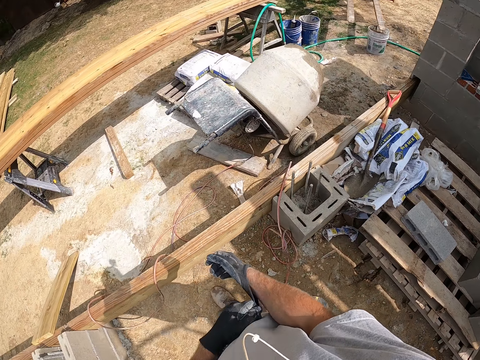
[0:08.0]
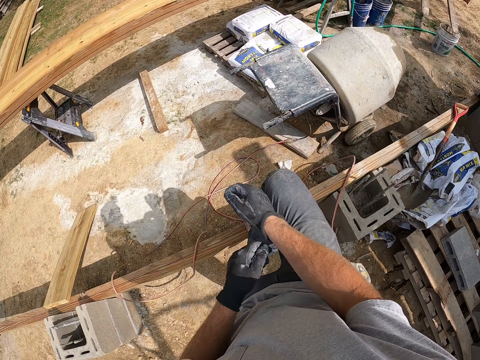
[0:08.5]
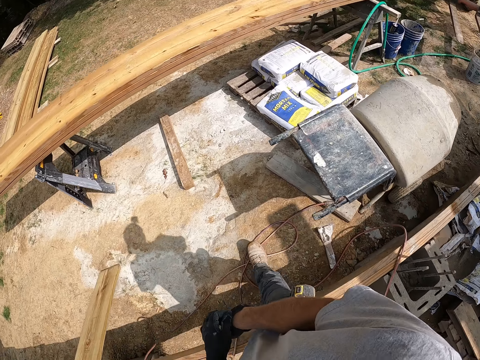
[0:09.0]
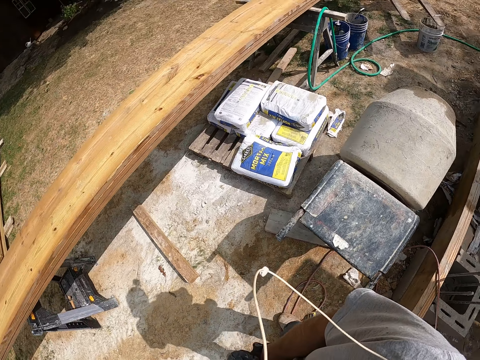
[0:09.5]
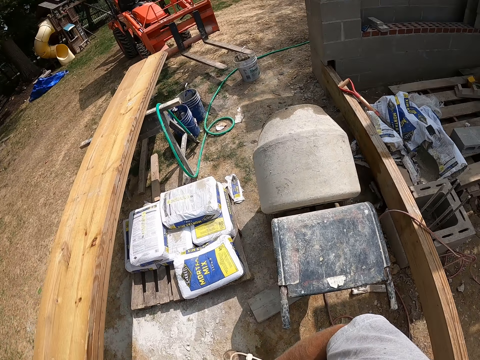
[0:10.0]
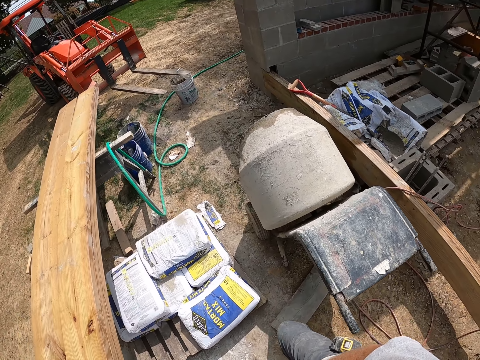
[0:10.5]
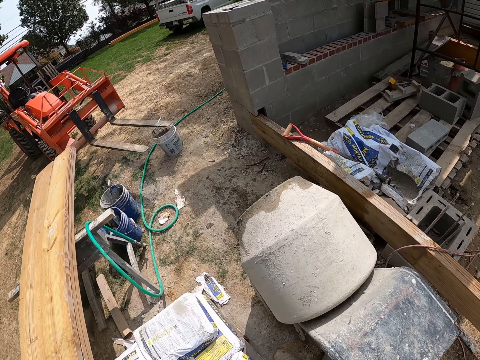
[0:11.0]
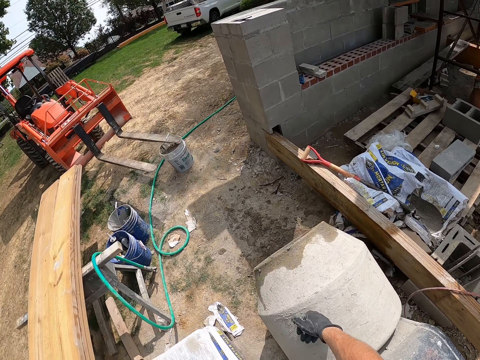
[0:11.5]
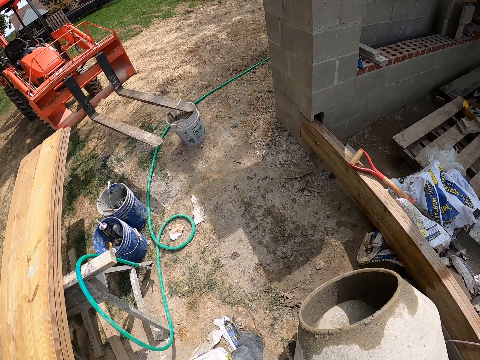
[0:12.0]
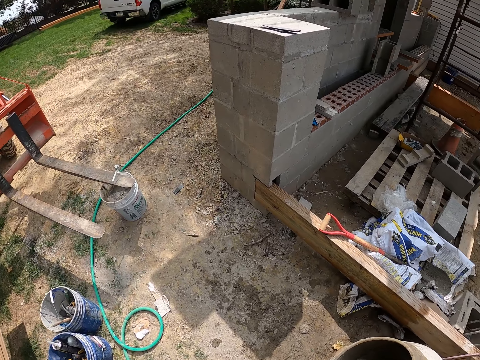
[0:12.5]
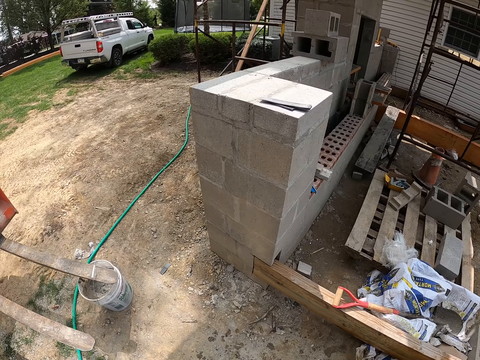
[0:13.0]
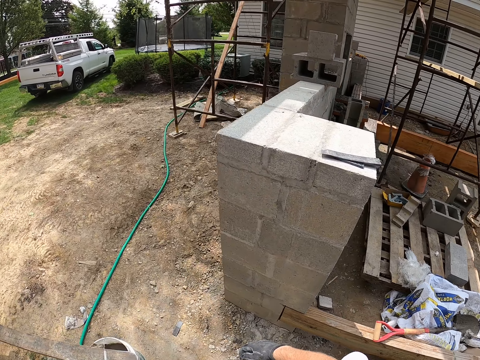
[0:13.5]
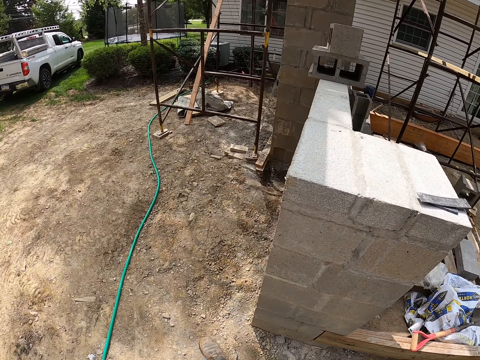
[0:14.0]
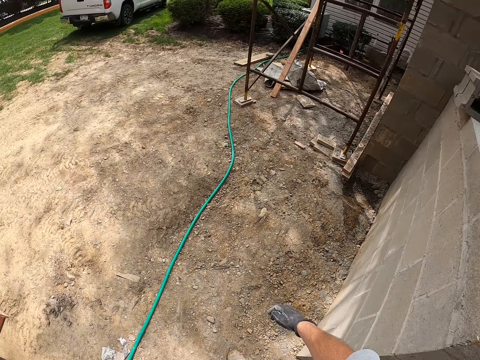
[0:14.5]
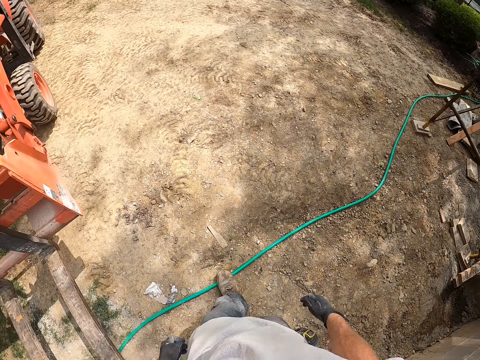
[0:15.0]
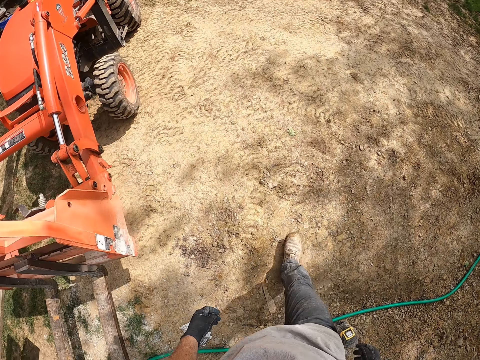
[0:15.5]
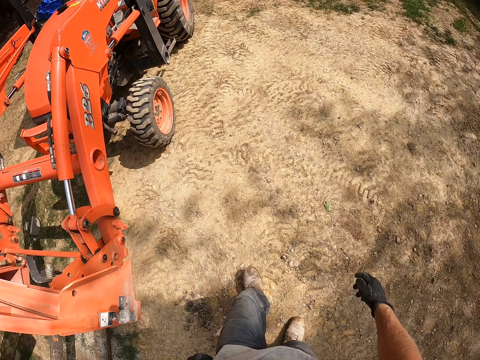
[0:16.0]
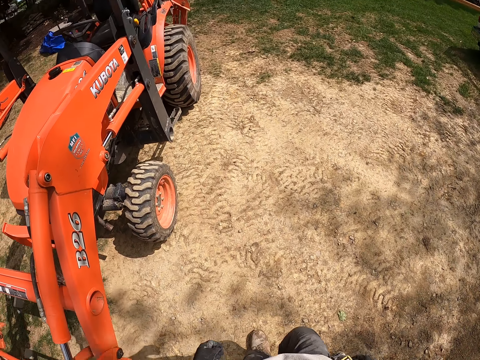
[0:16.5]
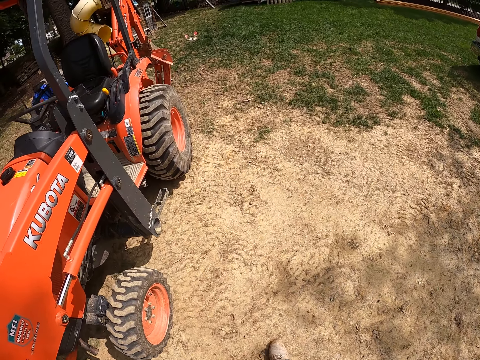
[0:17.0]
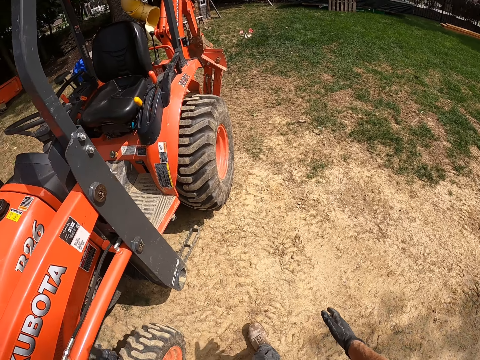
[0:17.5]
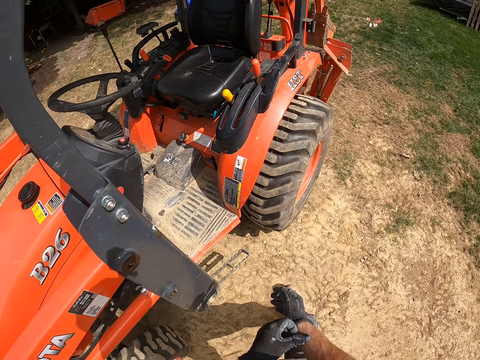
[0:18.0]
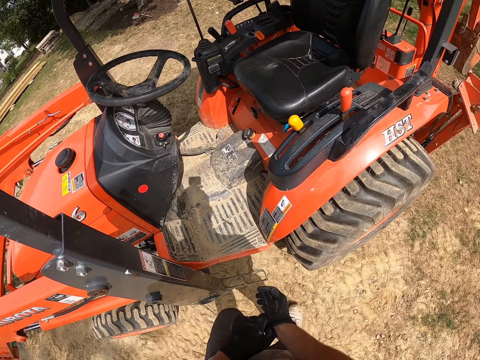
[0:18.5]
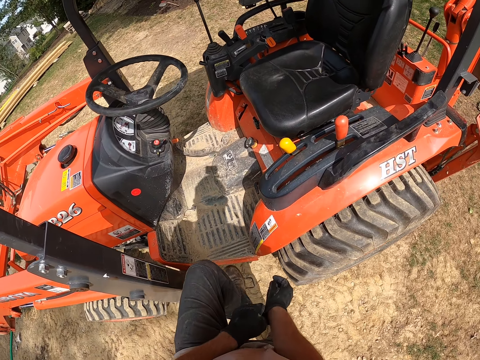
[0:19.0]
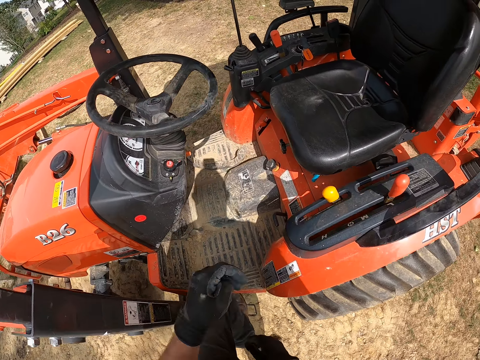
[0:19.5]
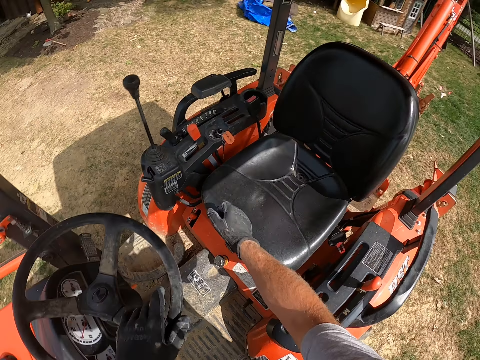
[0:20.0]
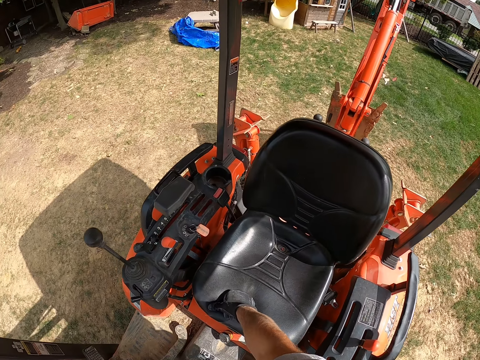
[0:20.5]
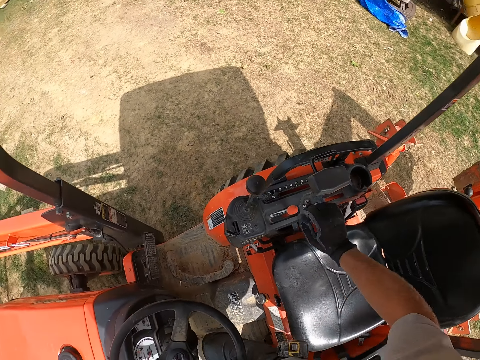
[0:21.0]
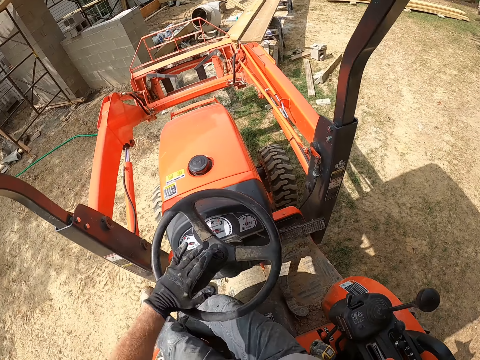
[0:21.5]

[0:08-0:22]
The camera wearer walks around. He touches the concrete mixer. He steps on the forklift loader or grader. He puts his hand on the steering wheel. He puts his hand on the seat.

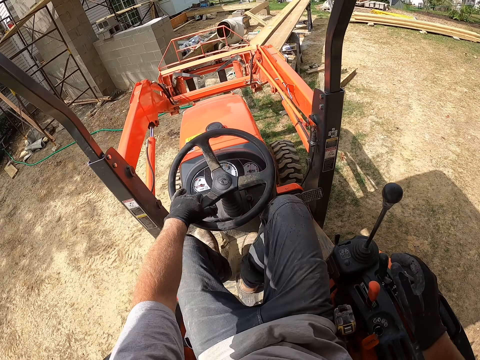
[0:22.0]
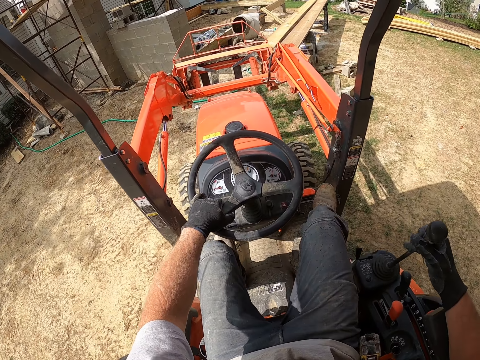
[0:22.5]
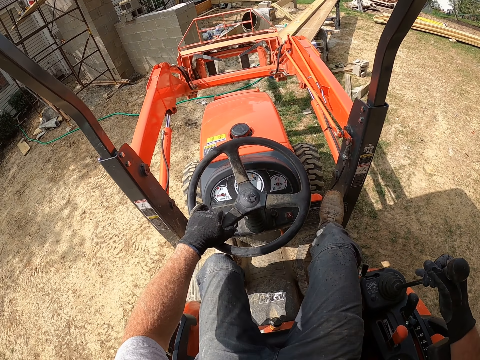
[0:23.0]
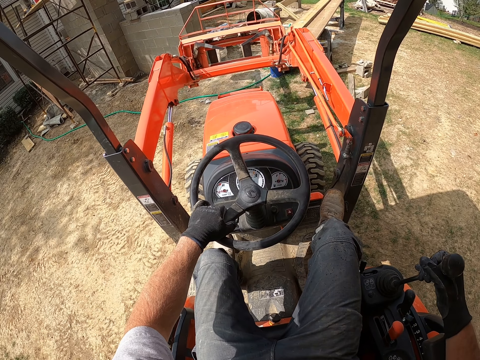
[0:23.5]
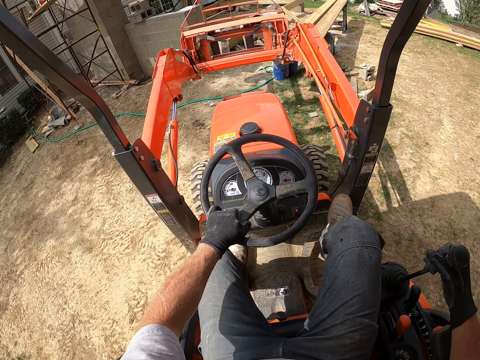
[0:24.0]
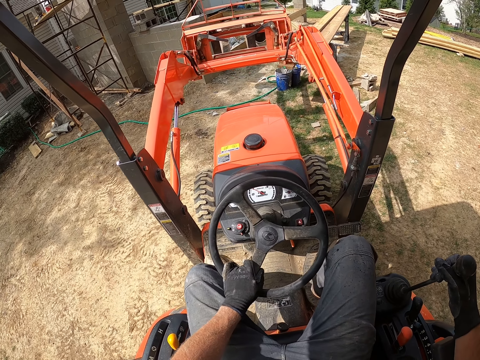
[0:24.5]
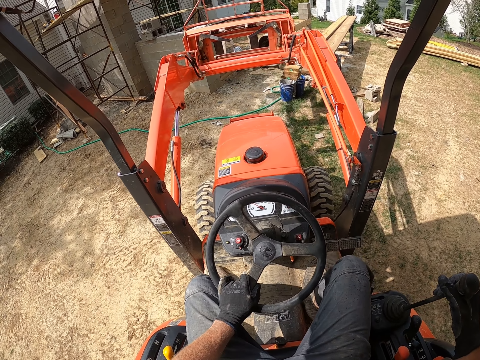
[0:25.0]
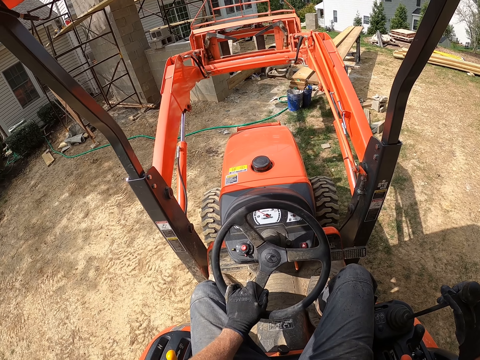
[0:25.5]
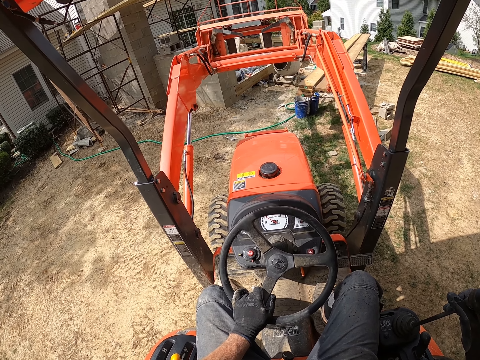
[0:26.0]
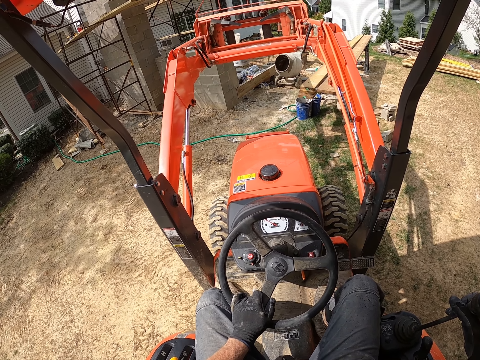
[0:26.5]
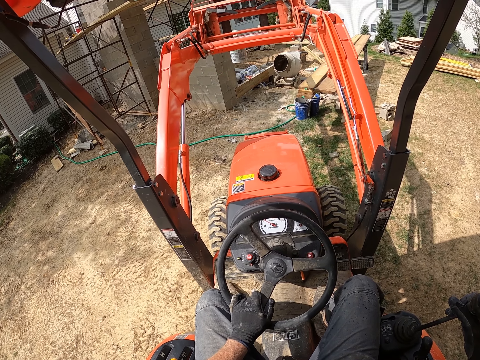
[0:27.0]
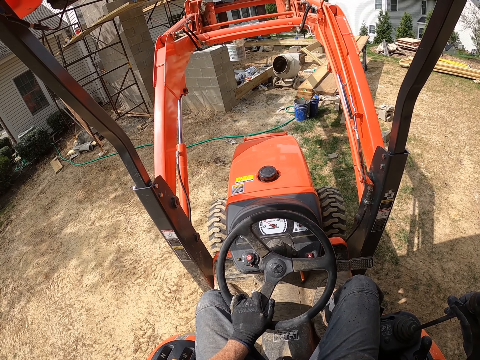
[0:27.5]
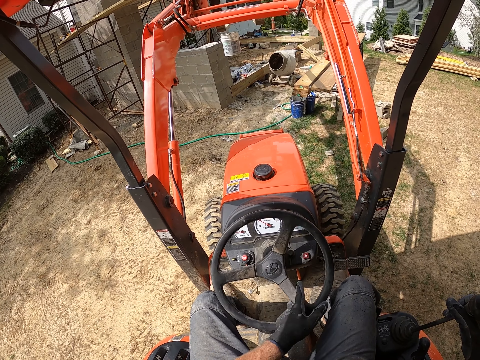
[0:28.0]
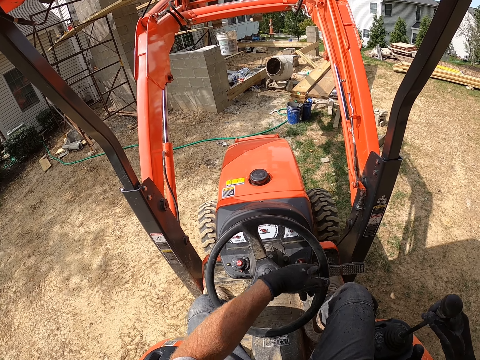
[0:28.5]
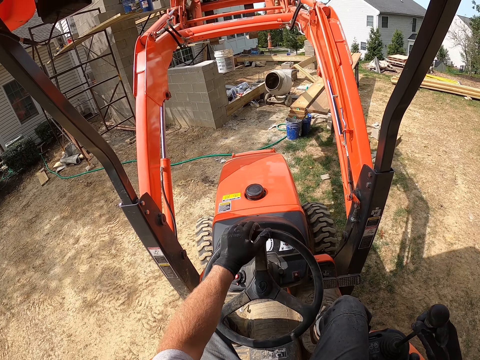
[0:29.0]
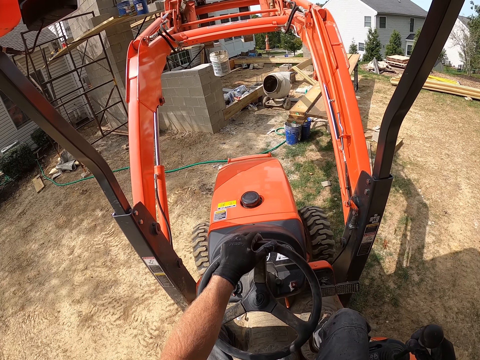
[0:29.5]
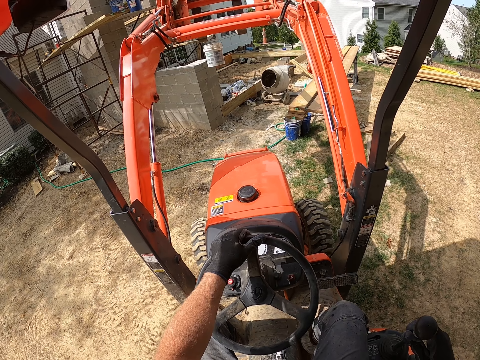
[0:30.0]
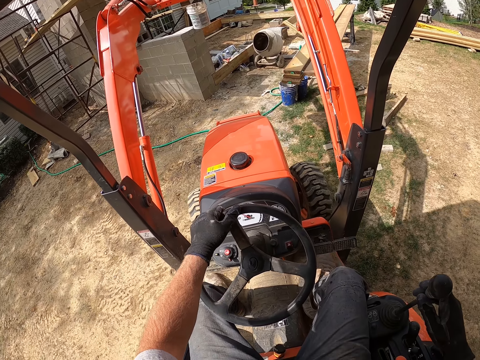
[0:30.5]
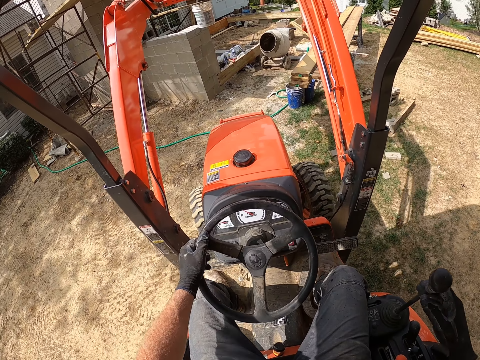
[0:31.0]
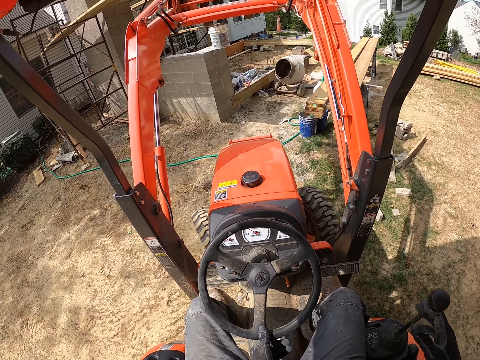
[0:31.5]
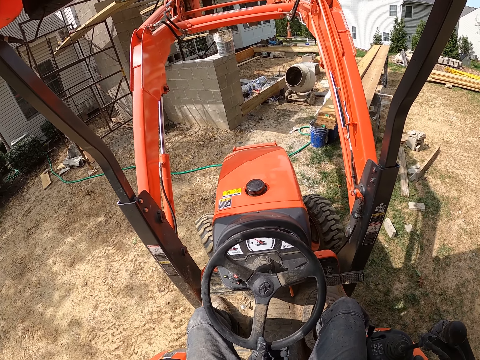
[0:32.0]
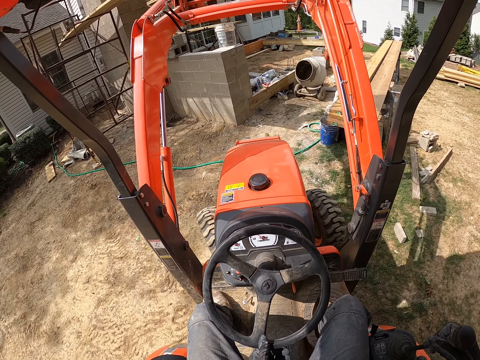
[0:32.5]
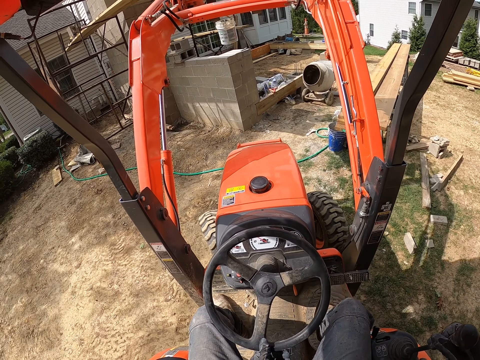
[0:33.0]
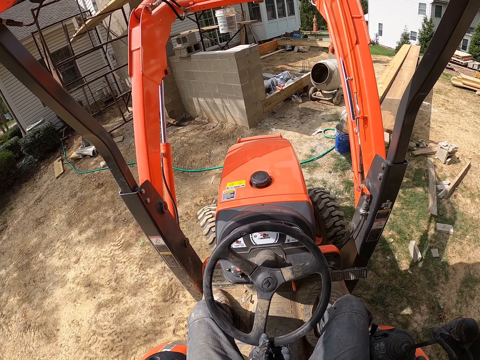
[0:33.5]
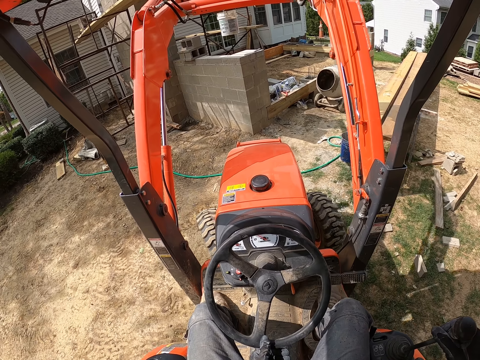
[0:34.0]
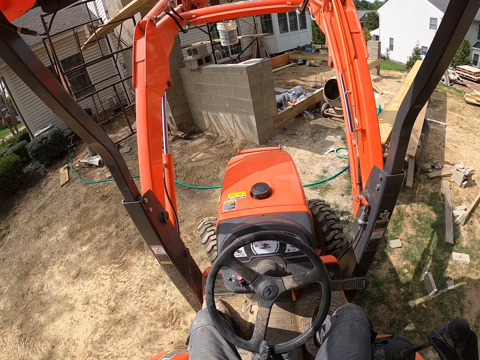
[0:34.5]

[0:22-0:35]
The camera wearer sits on the seat on the forklift loader. They drive the grader. They hold the control lever. They operate the forklift loader. They drive the forklift loader.
